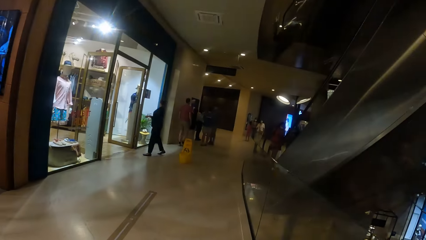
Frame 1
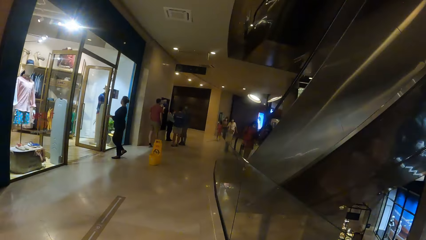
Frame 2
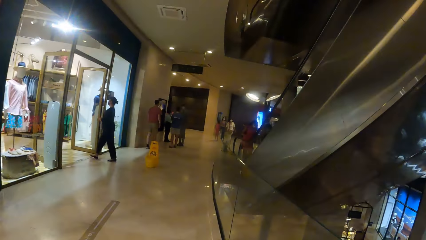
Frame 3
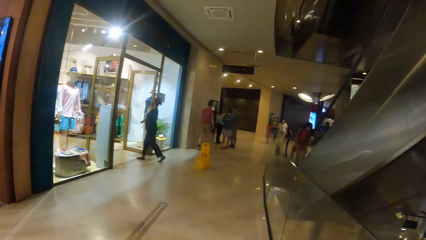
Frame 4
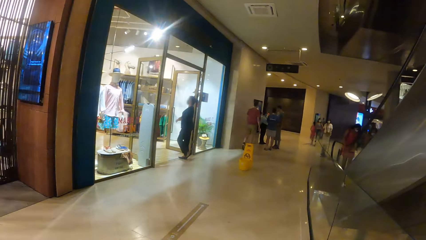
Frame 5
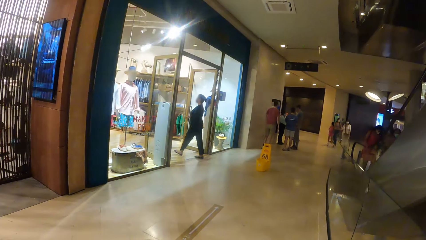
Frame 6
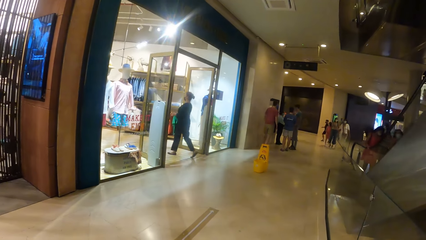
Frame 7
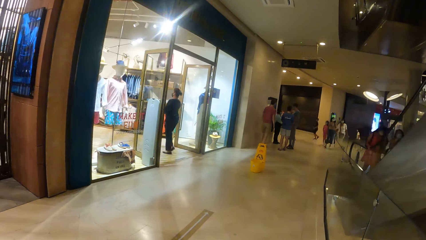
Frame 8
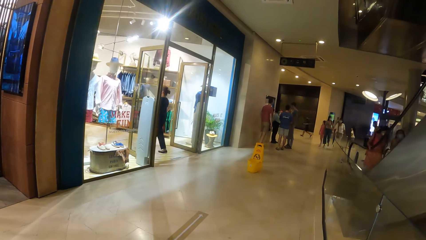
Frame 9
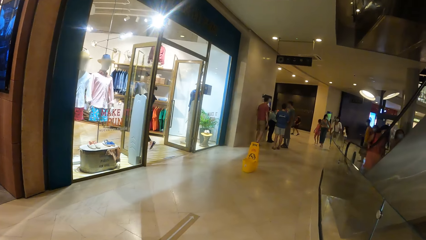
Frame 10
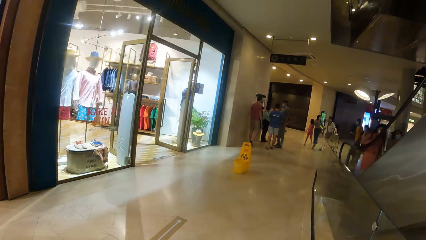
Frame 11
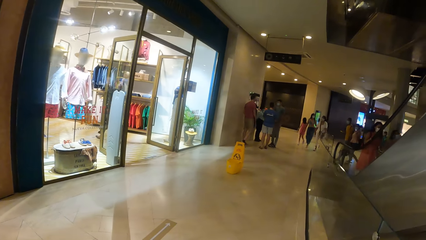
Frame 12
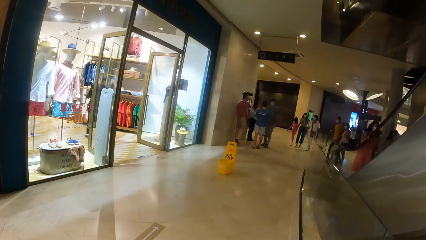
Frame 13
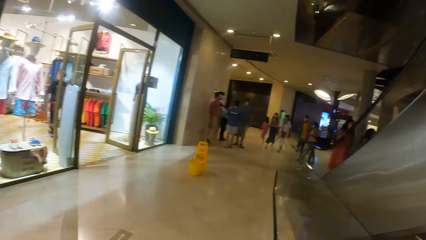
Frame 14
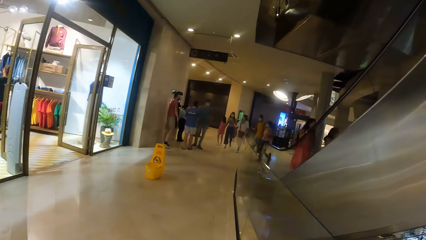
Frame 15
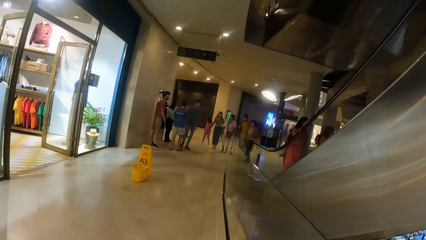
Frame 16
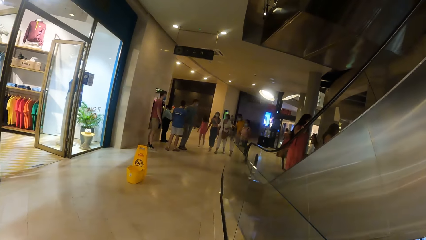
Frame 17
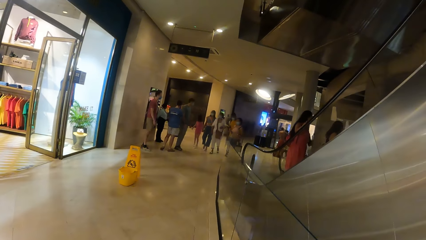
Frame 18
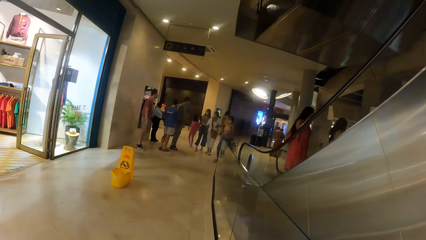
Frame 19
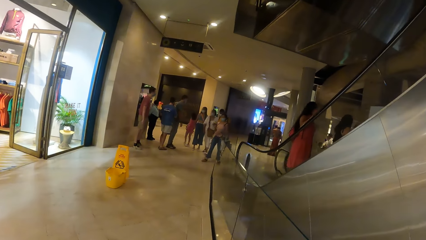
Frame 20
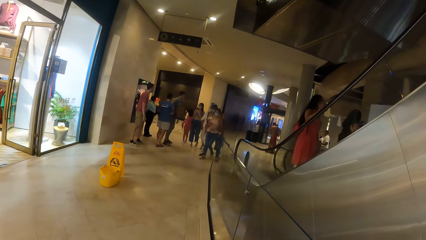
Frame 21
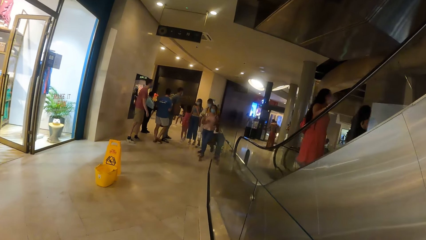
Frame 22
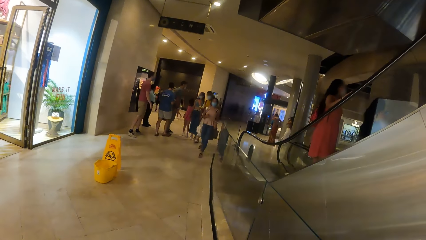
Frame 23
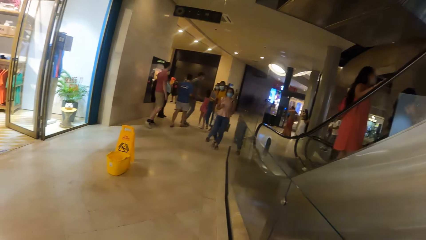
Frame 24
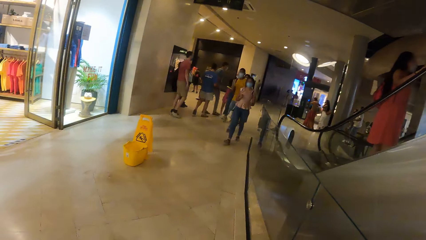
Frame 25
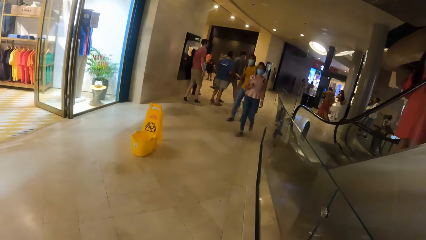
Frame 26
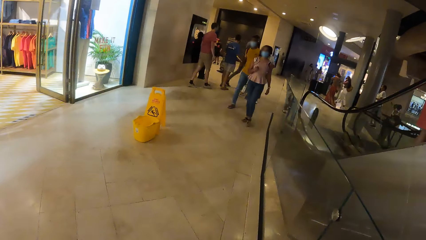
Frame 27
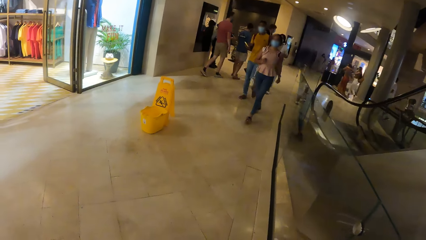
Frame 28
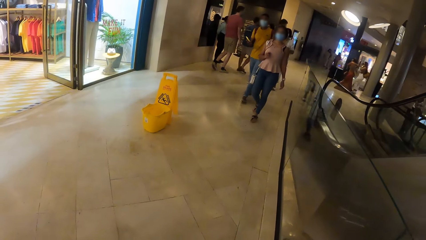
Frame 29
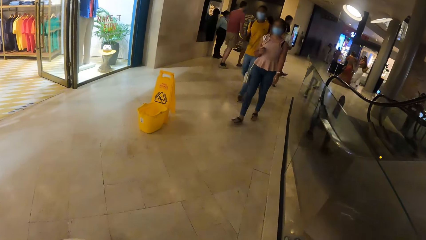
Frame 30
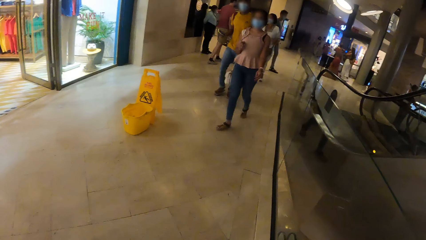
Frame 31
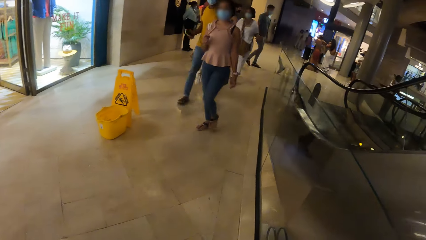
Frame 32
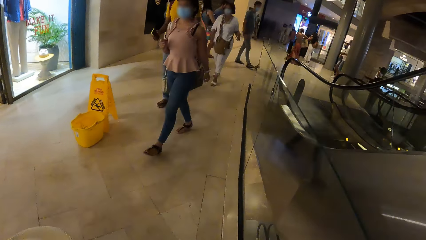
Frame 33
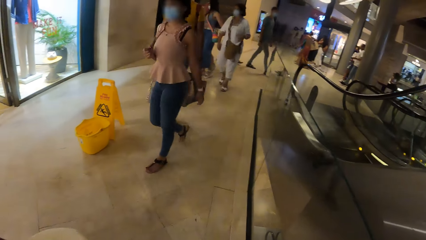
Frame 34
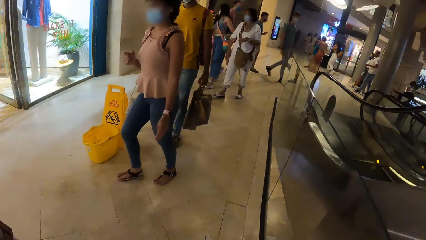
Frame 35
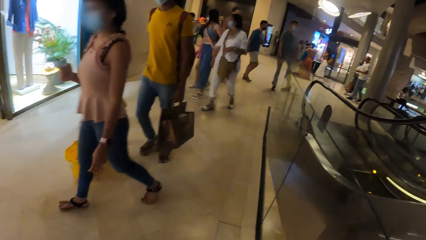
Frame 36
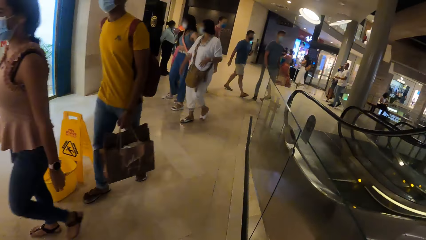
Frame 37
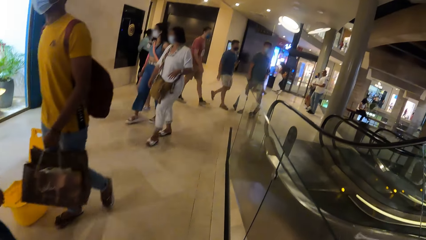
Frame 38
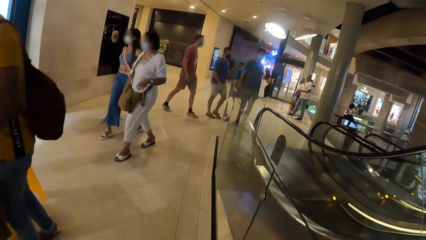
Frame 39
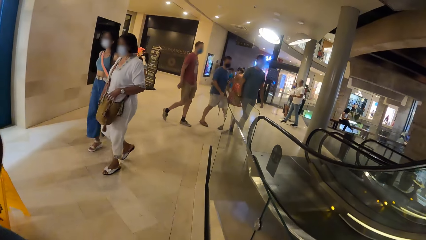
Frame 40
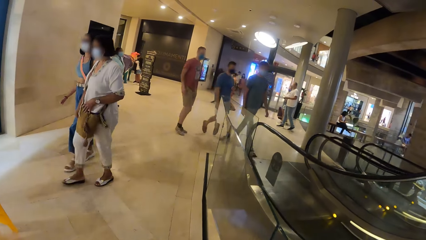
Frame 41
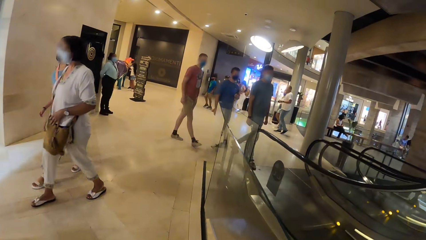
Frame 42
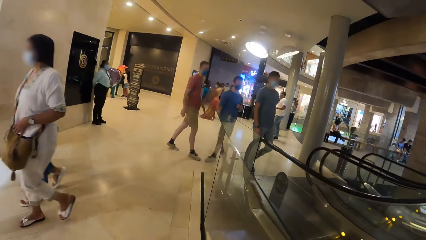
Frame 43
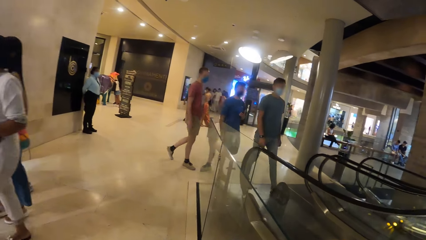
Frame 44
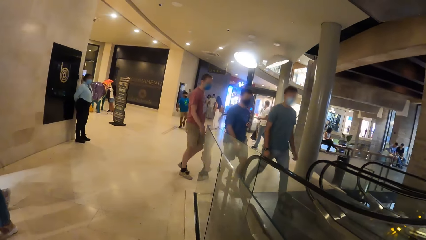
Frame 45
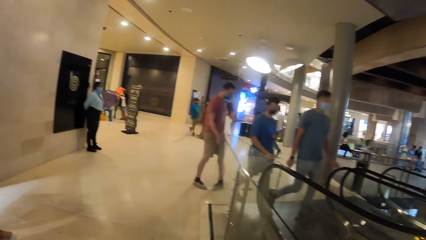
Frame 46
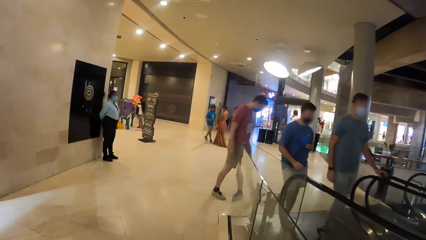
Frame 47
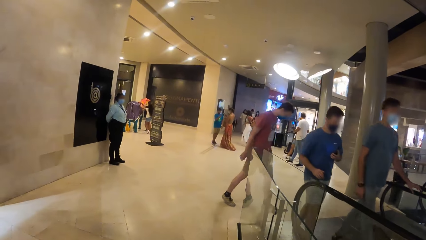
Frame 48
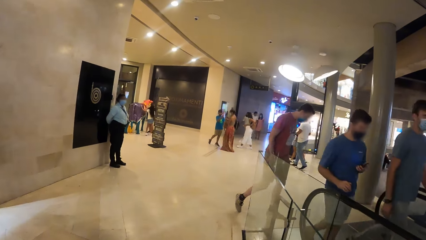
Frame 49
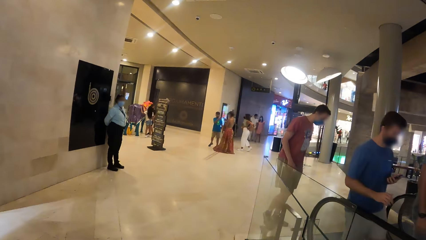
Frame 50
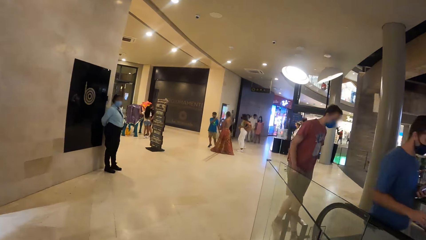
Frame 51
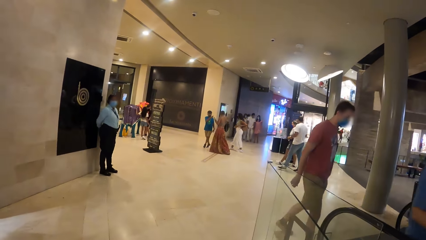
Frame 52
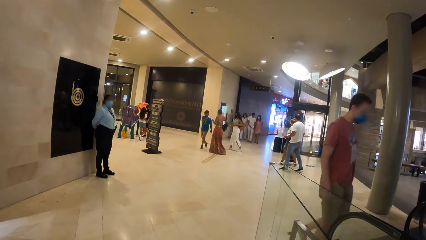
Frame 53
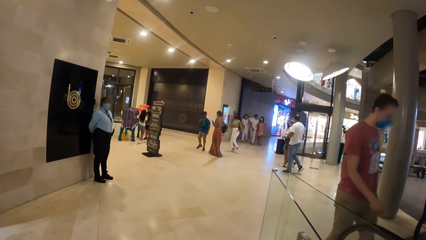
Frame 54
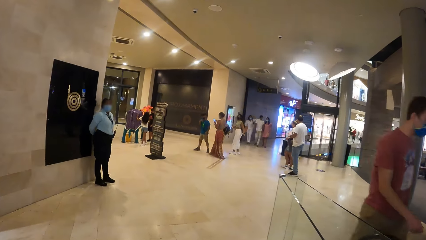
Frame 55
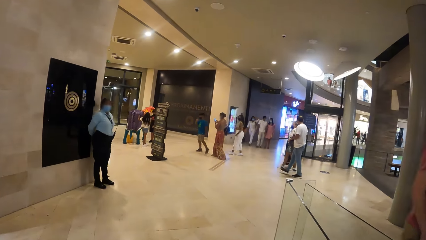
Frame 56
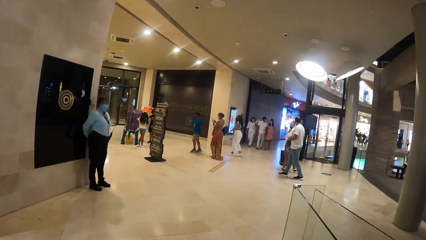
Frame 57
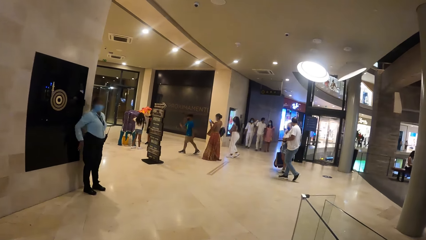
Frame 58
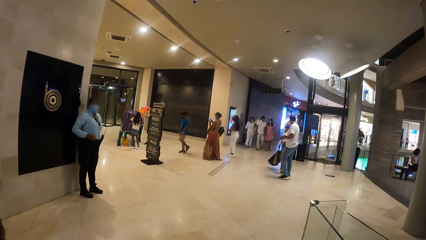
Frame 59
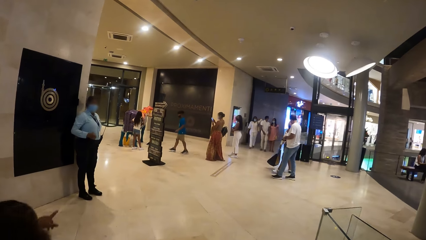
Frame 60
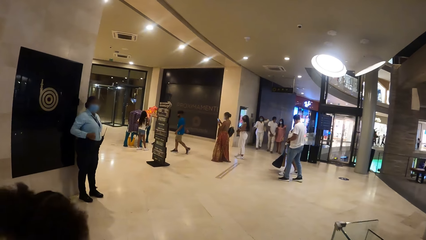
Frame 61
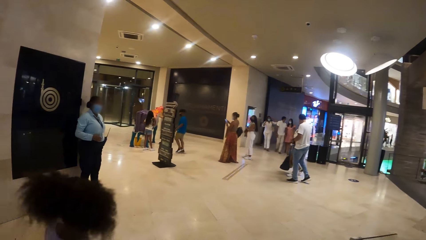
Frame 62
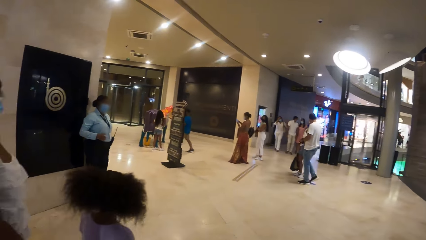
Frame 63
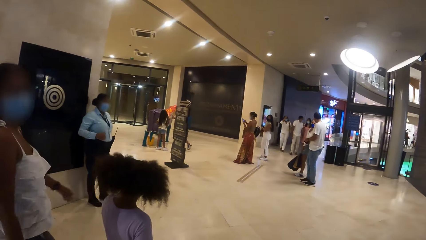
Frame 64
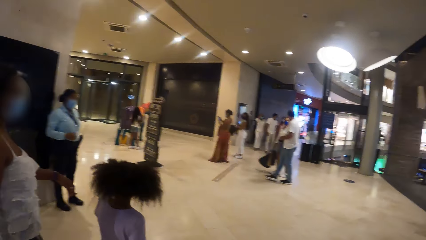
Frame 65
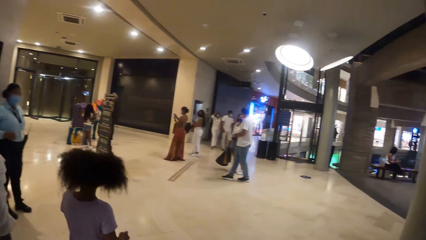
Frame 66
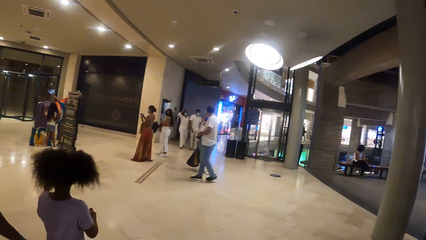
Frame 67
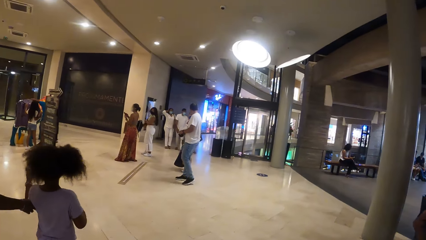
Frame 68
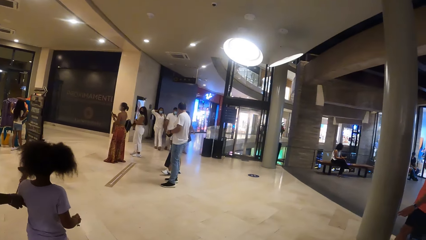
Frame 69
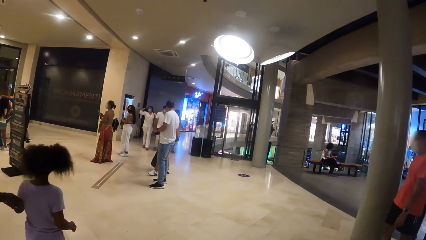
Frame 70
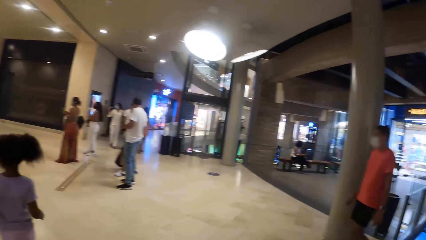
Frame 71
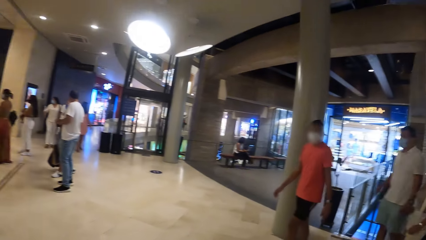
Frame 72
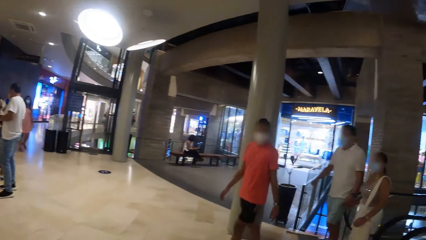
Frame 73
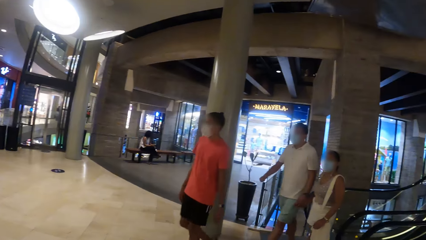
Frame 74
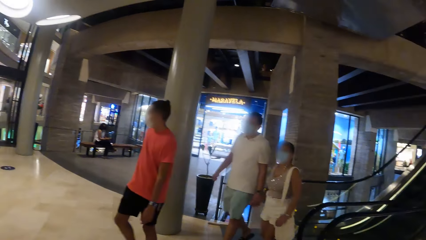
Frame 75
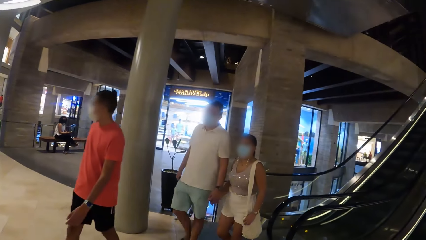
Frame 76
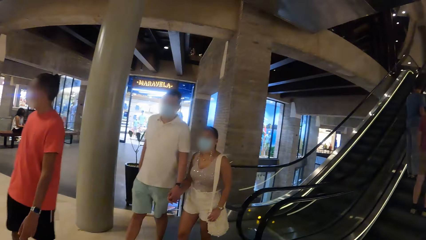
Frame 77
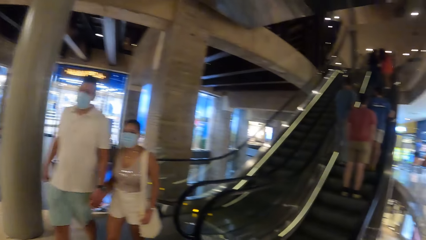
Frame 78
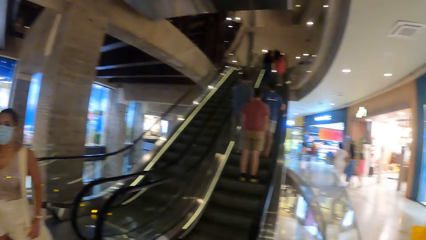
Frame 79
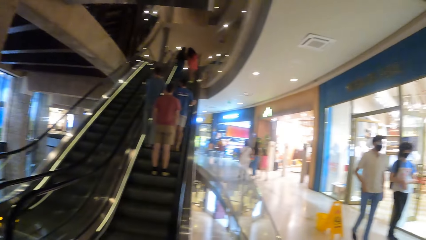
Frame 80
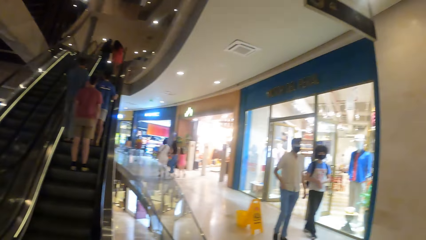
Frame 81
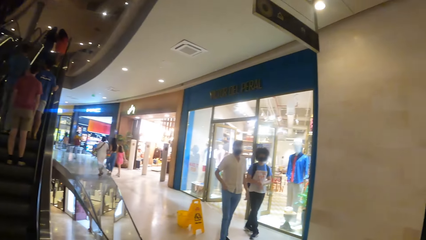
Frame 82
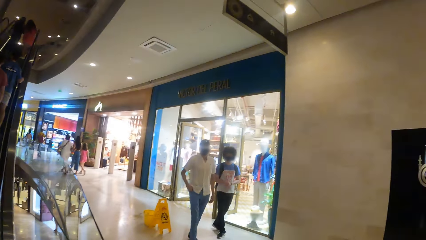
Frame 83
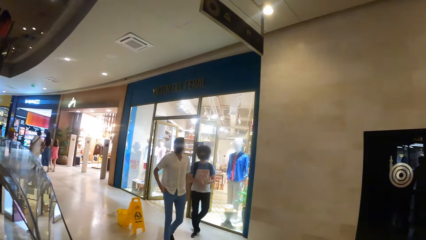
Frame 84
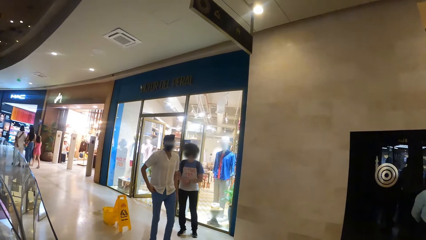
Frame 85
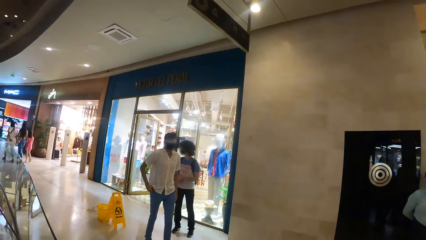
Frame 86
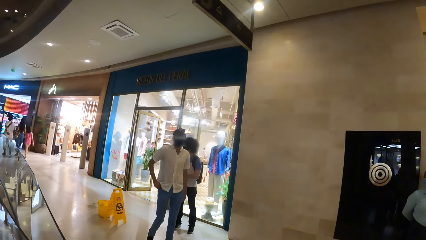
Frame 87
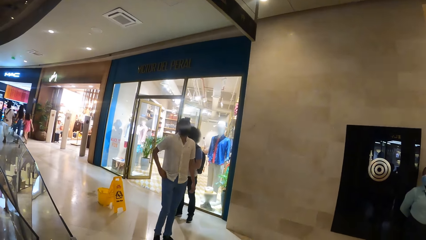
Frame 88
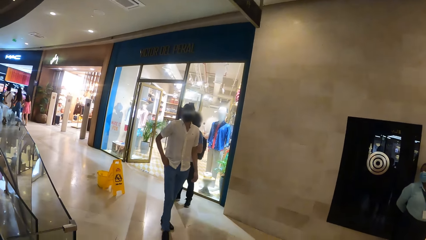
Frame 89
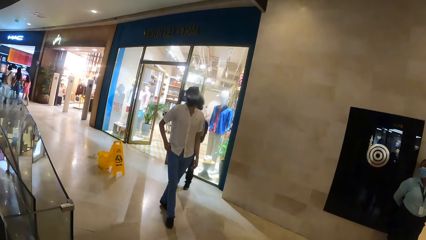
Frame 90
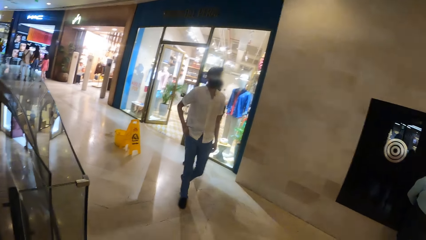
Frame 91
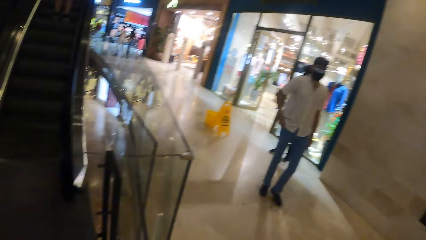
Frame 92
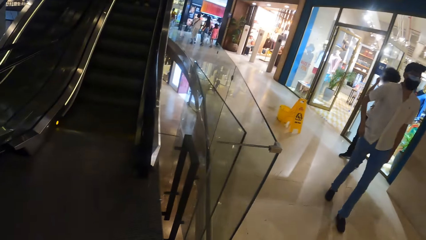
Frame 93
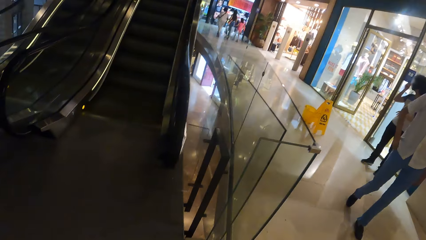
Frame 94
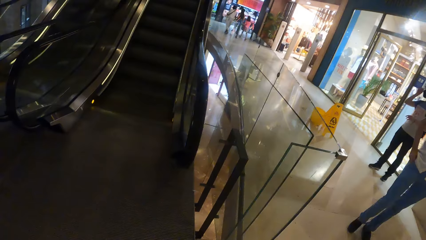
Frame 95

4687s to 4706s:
The camera wearer walks across the floor. They turn towards an escalator. They look around.
